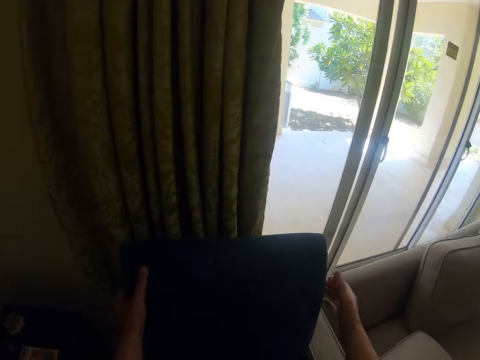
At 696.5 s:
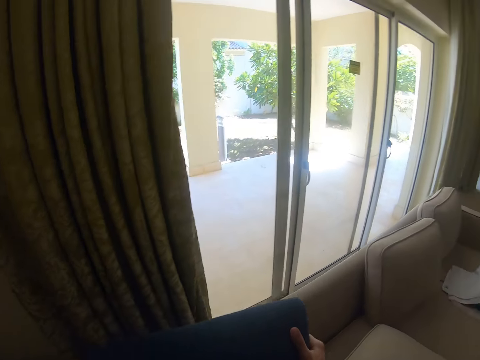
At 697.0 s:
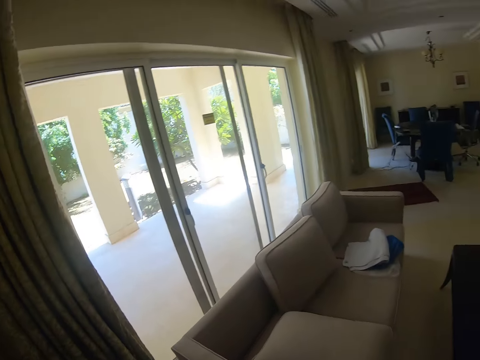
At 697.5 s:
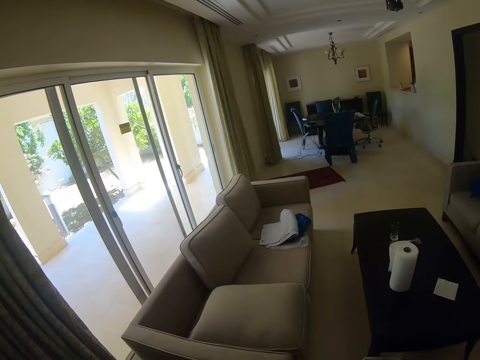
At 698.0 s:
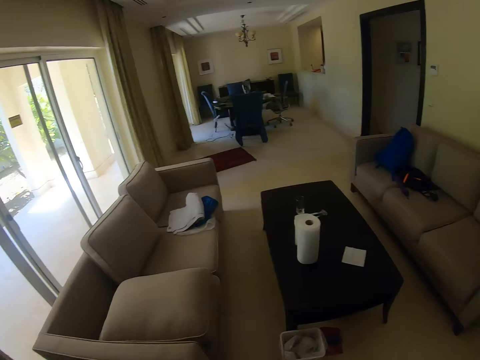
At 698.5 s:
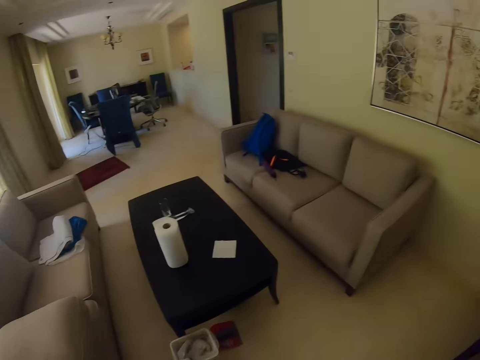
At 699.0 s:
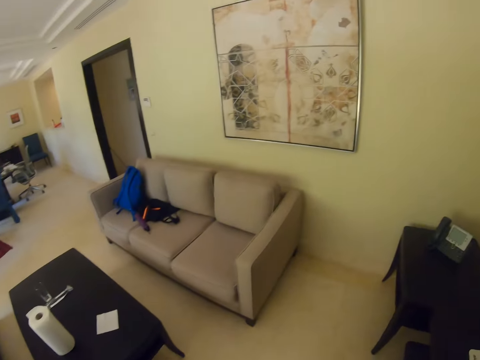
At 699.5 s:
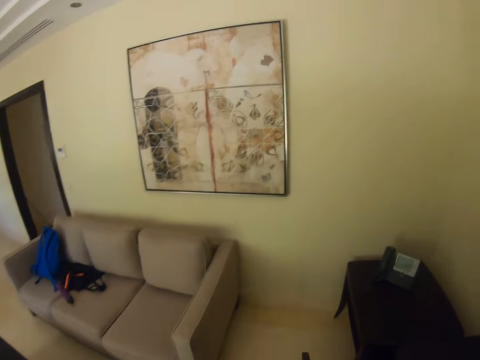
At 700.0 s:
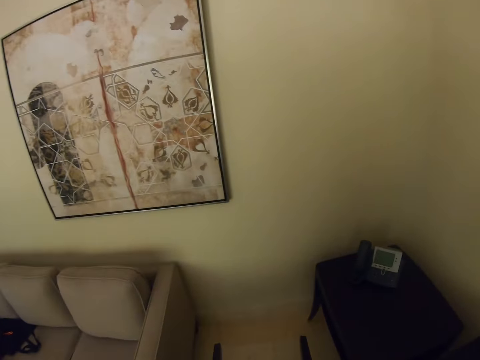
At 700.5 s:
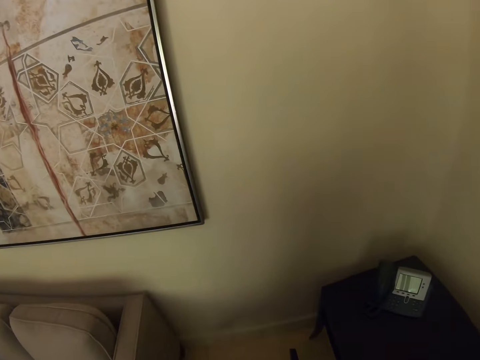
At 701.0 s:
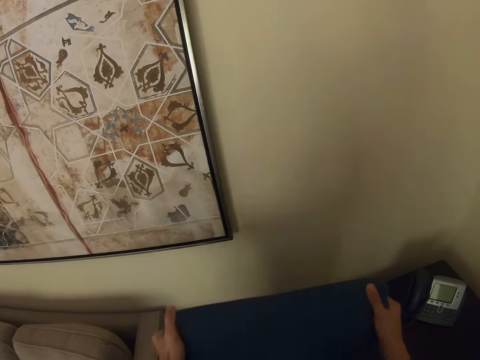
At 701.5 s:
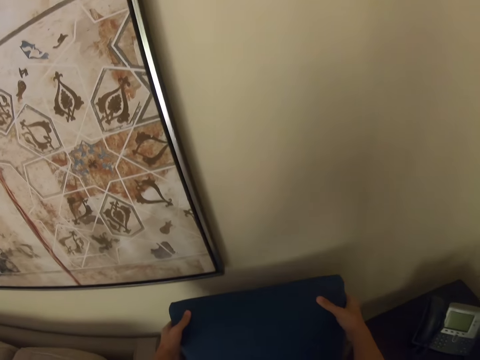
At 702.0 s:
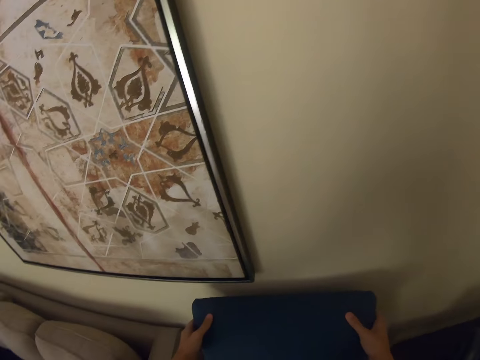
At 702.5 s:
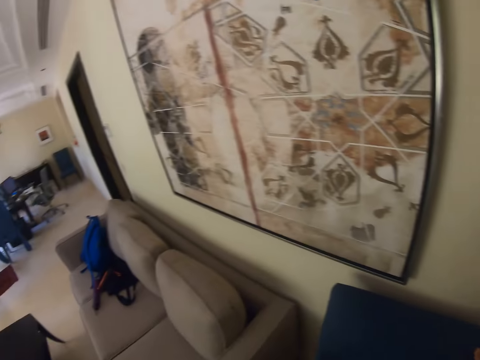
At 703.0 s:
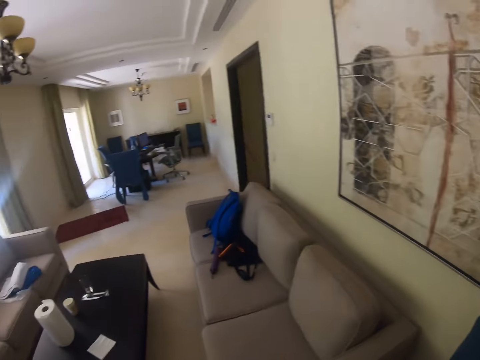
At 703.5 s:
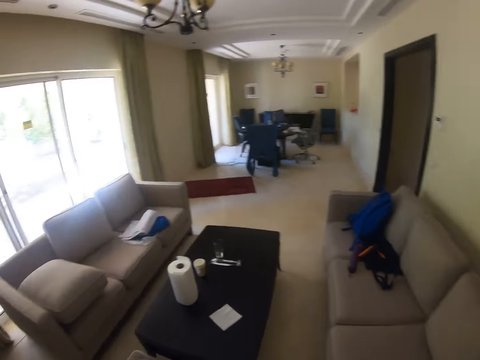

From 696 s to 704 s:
The camera wearer arranges chairs in the room. They move a chair. They place the chair next to the table. They arrange chairs in the house.

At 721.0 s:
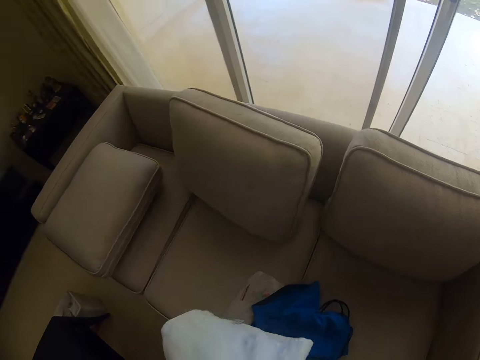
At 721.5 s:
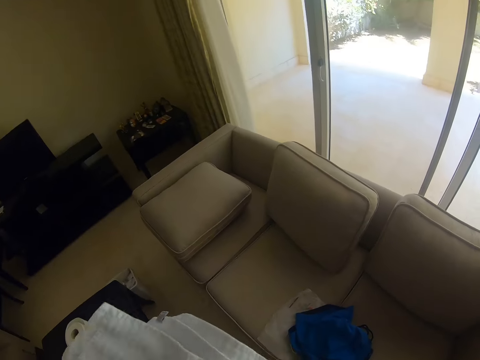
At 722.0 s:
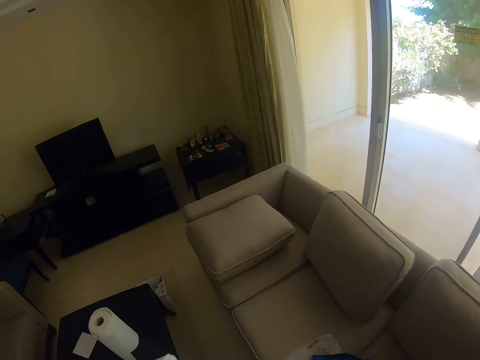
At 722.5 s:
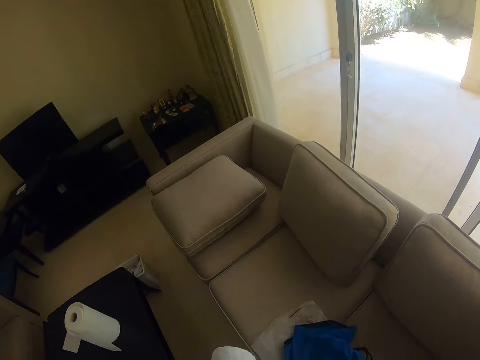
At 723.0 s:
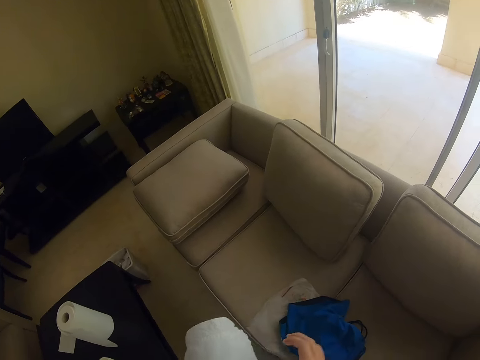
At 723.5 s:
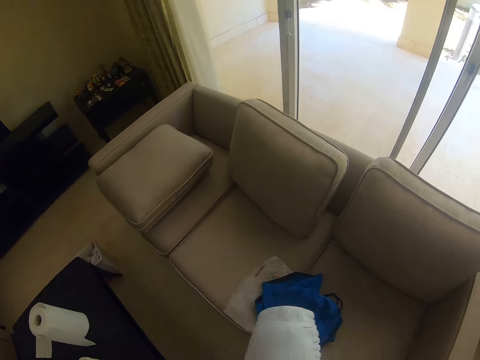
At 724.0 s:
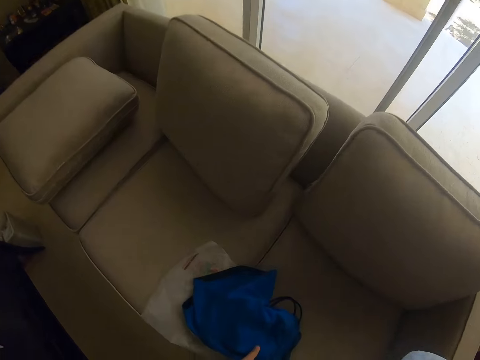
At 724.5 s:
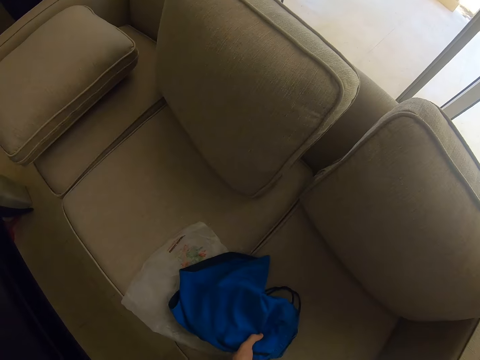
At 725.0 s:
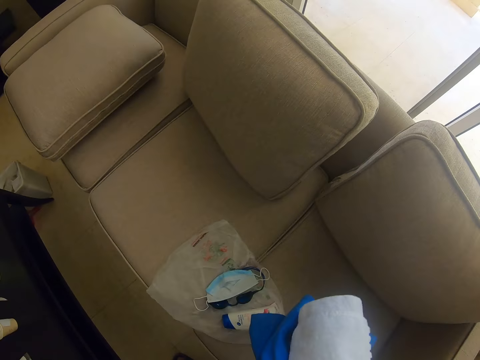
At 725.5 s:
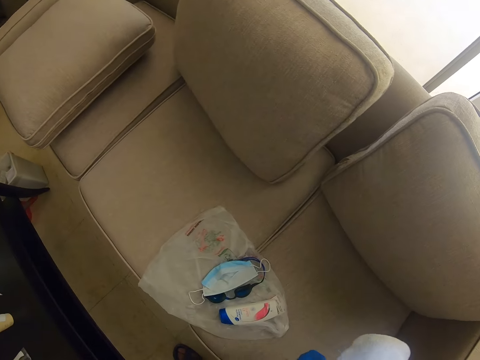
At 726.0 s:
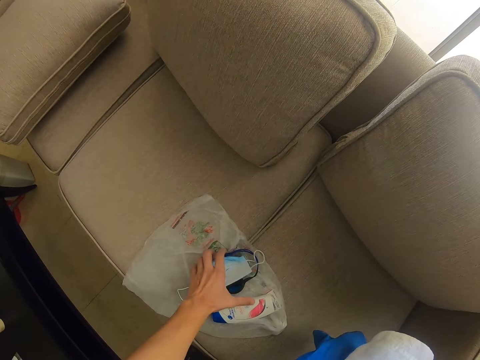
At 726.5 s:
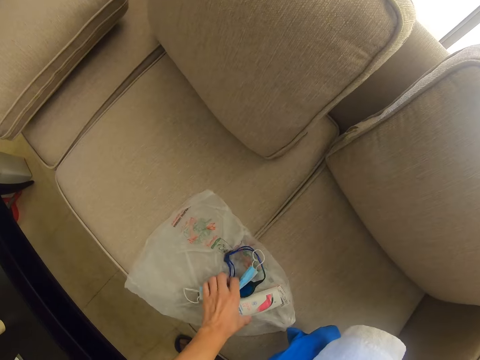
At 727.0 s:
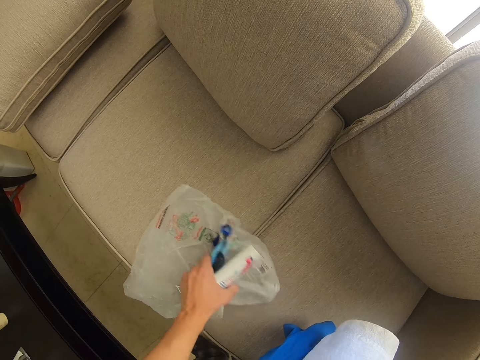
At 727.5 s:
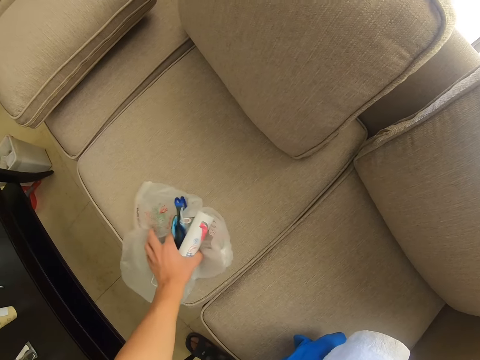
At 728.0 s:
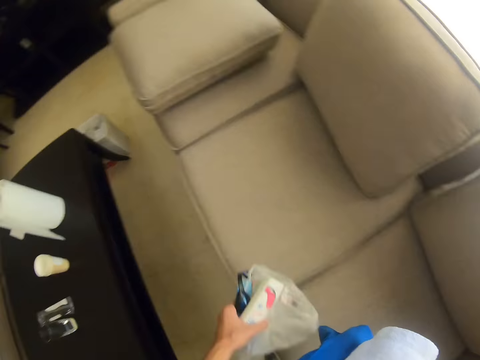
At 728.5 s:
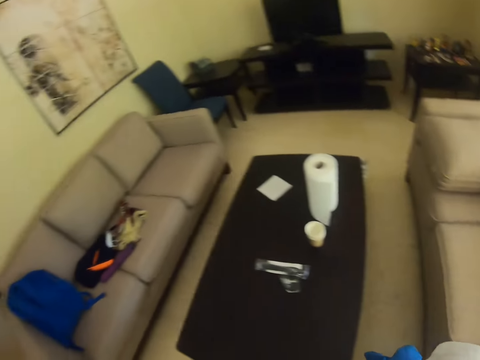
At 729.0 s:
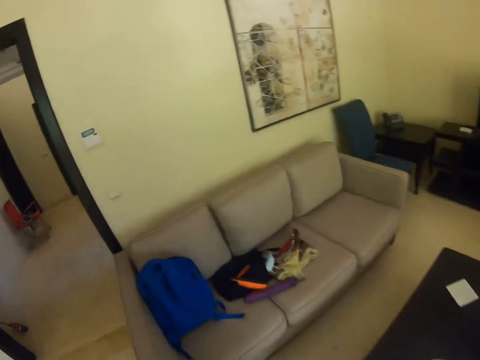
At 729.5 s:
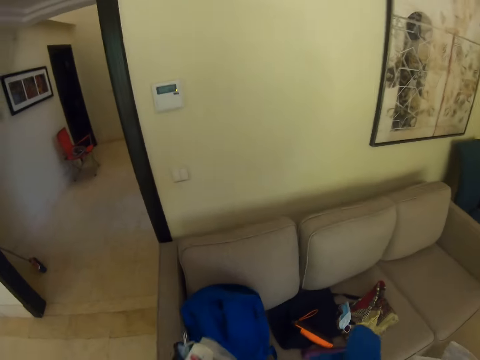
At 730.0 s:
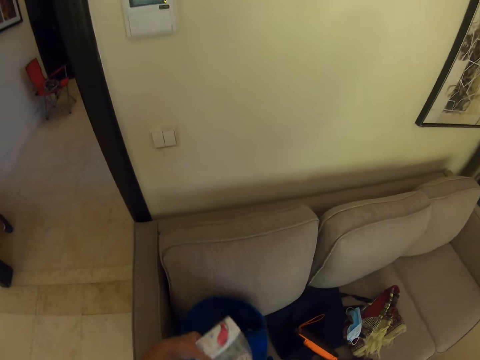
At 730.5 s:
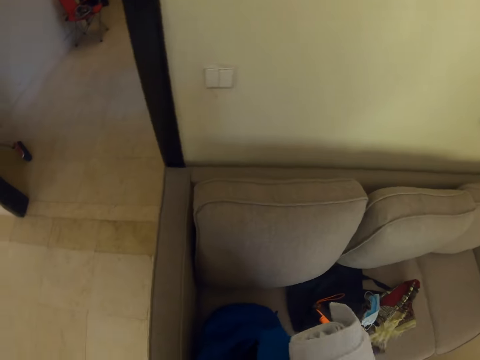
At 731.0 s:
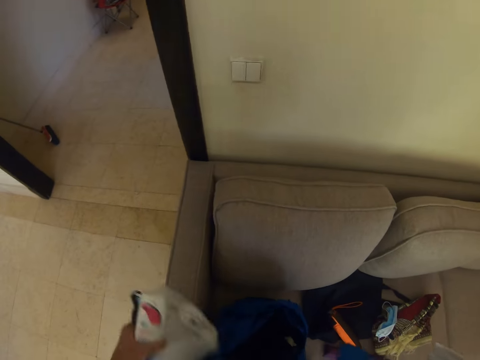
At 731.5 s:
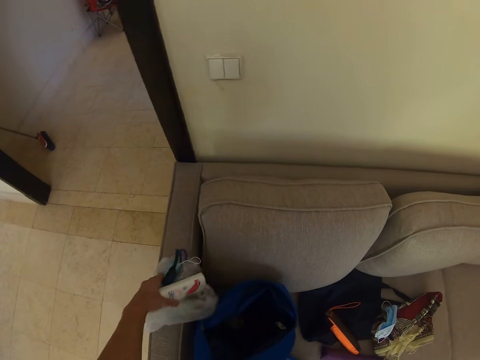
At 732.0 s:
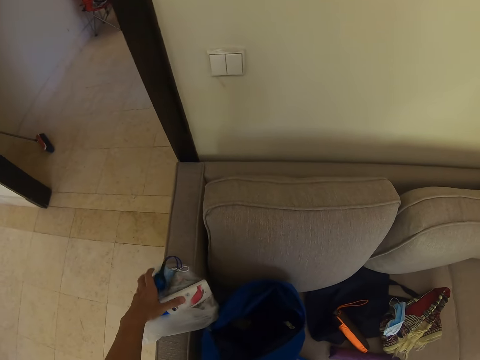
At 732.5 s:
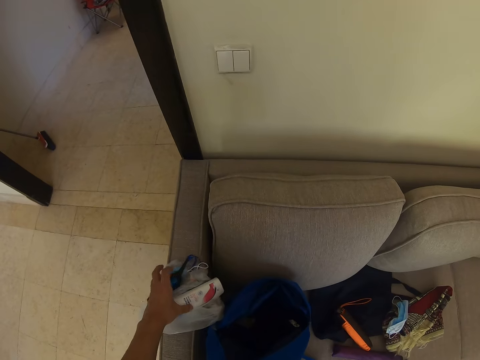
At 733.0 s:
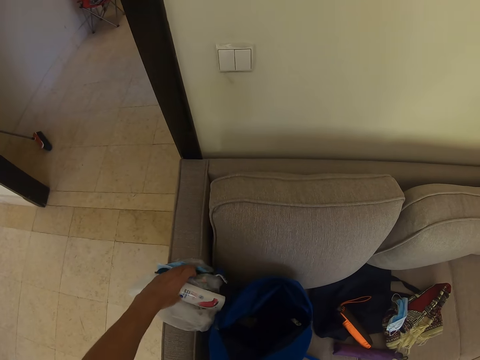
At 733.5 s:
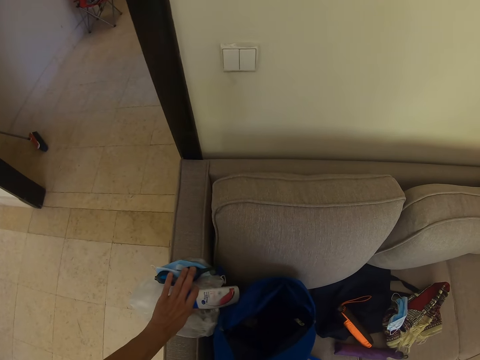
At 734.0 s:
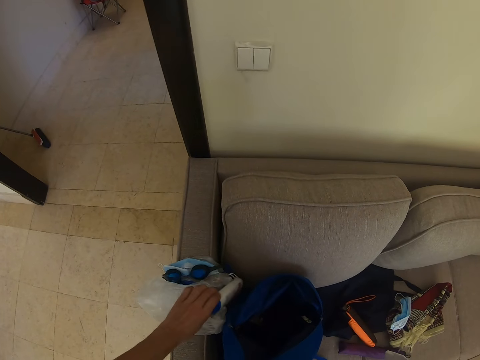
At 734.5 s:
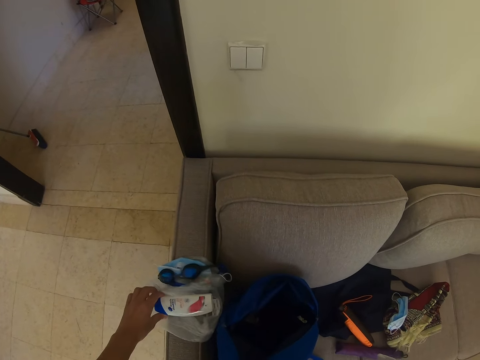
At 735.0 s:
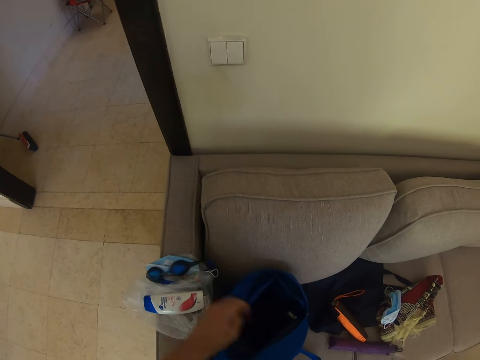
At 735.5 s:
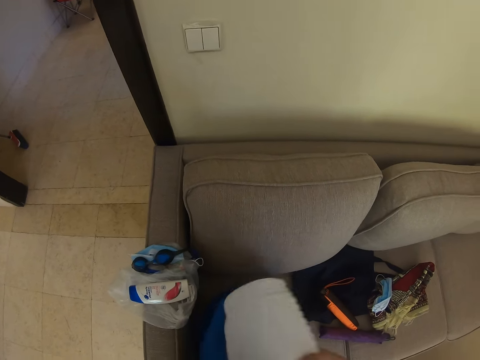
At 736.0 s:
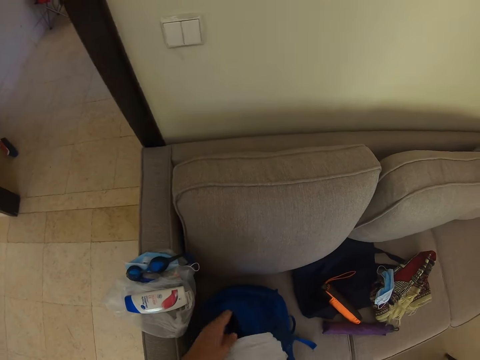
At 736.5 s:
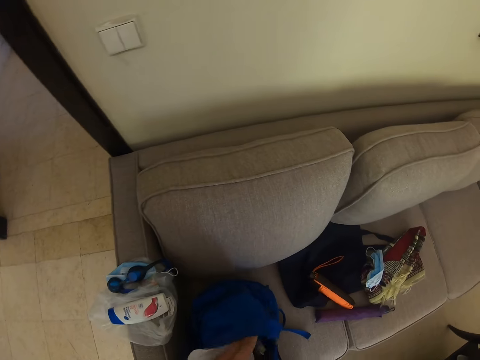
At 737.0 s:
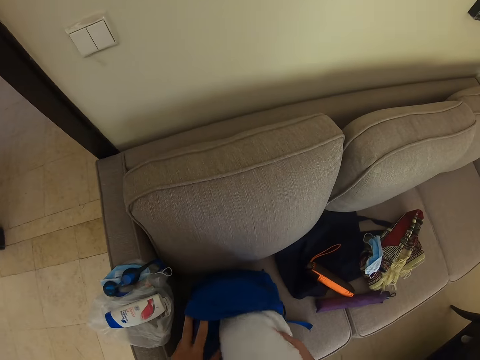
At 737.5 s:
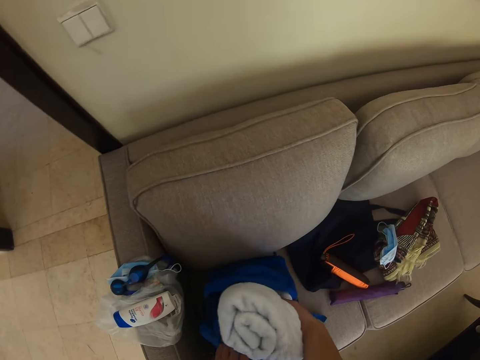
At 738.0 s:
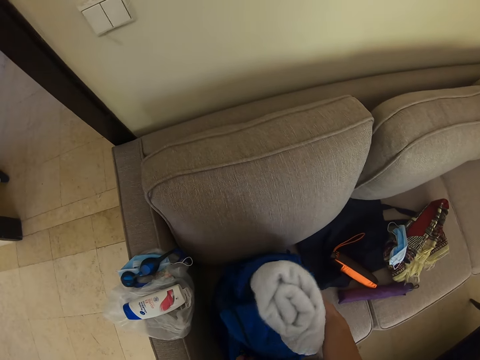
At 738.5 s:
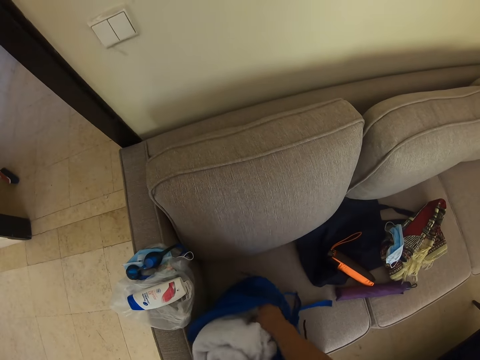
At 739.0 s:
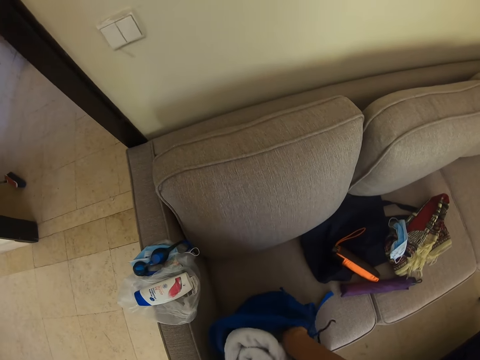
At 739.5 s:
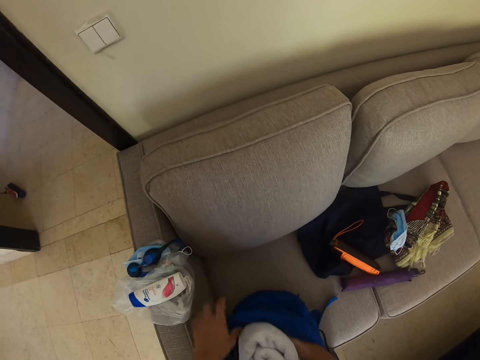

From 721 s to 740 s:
The camera wearer folds the white cloth or towel. They pick the plastic bag from the sofa seat. They pick a mask, a paper bag, and headphones from the sofa seat. They walk around in the house. They put the cloth in the bag. They place the plastic bag on the arm of the couch. They put the towel in the backpack.
